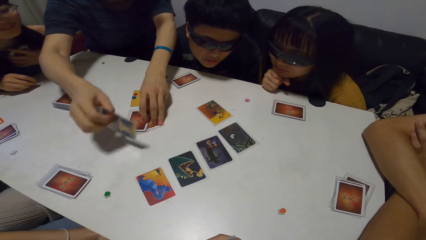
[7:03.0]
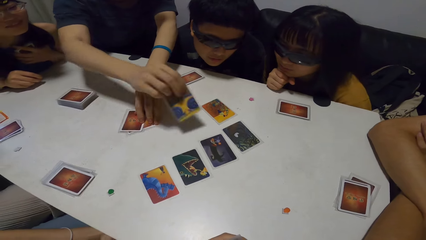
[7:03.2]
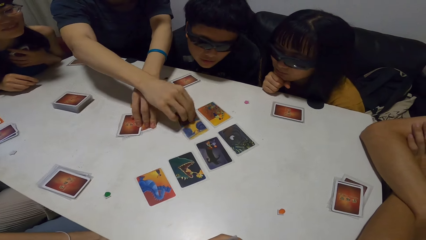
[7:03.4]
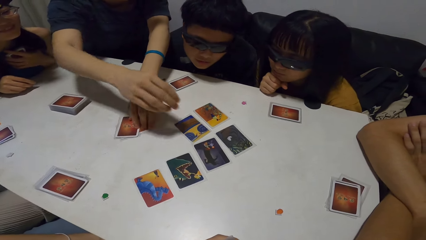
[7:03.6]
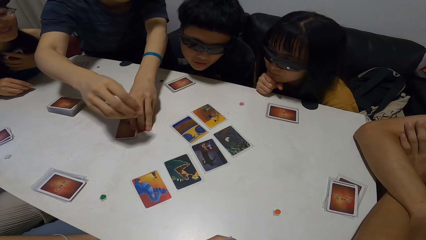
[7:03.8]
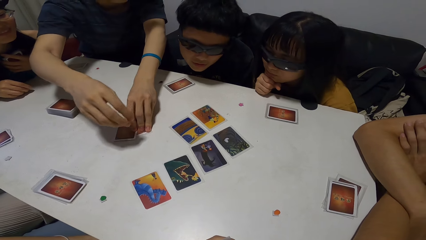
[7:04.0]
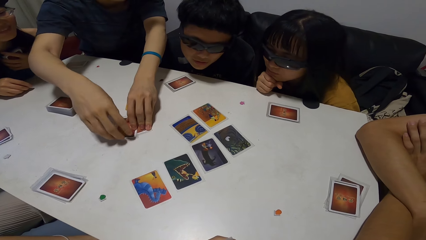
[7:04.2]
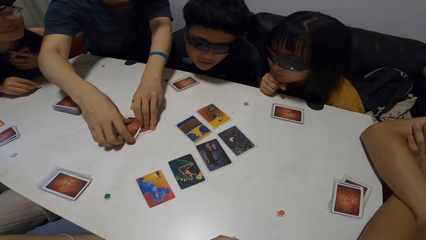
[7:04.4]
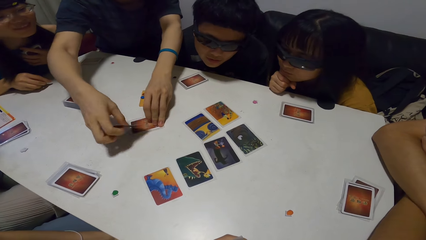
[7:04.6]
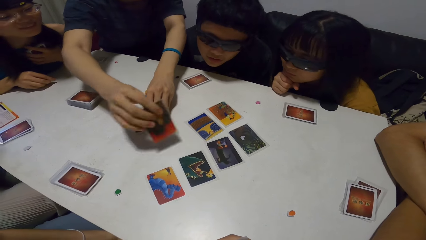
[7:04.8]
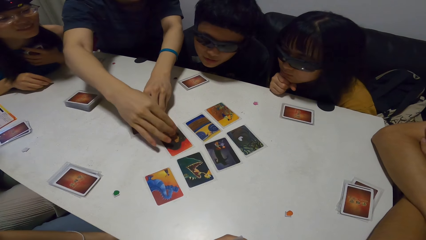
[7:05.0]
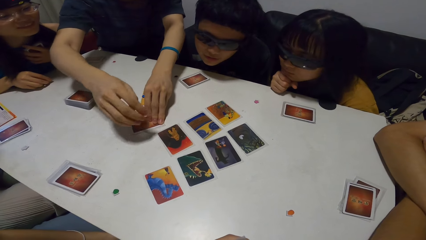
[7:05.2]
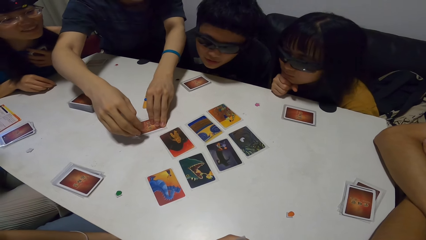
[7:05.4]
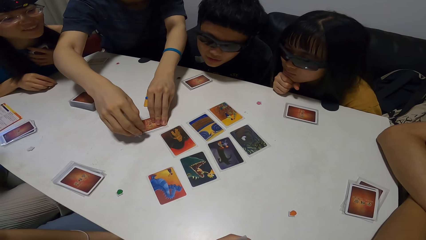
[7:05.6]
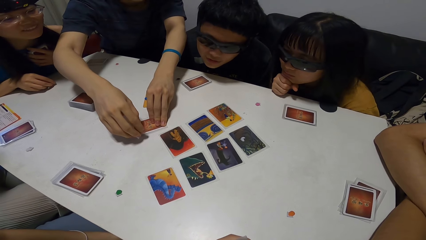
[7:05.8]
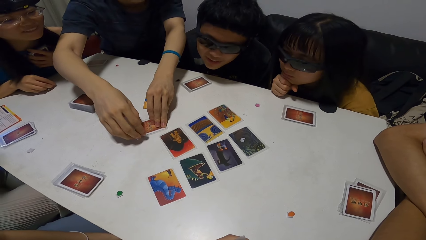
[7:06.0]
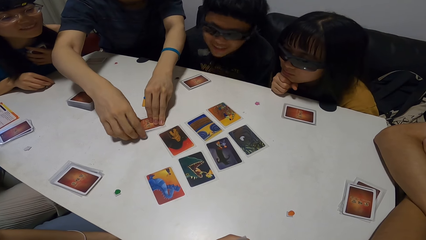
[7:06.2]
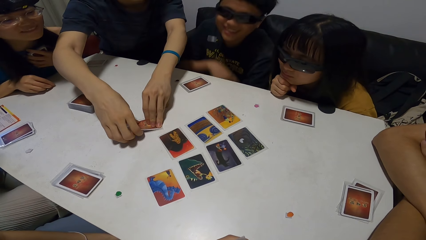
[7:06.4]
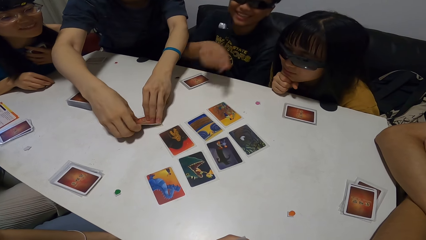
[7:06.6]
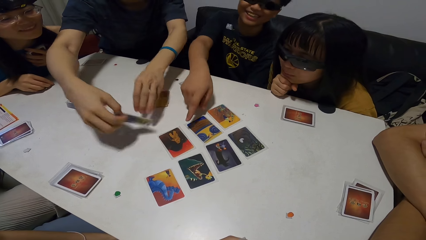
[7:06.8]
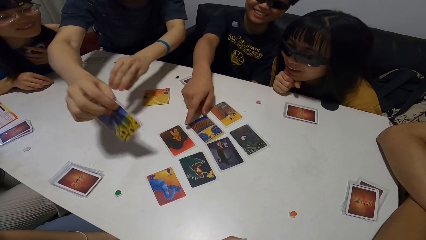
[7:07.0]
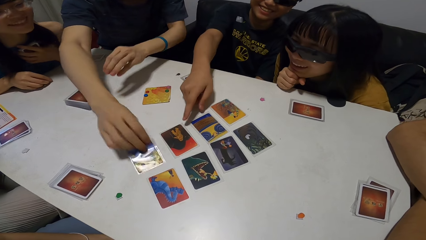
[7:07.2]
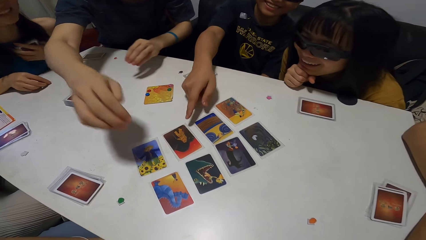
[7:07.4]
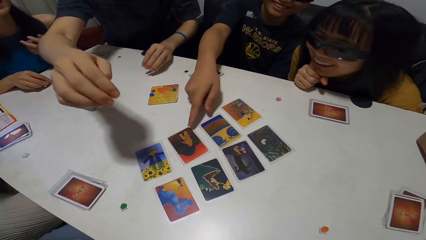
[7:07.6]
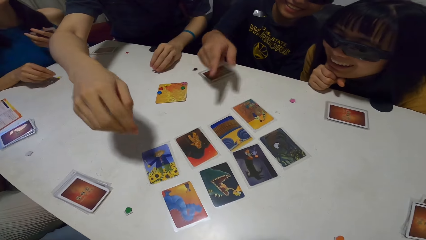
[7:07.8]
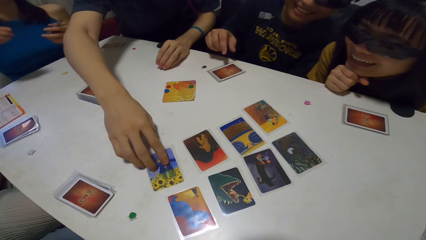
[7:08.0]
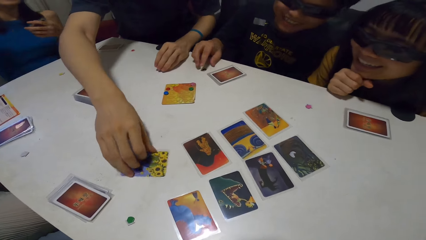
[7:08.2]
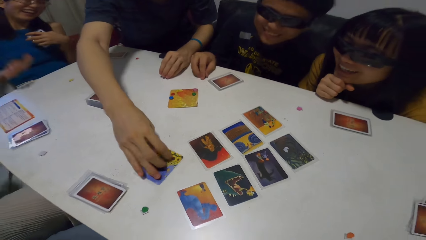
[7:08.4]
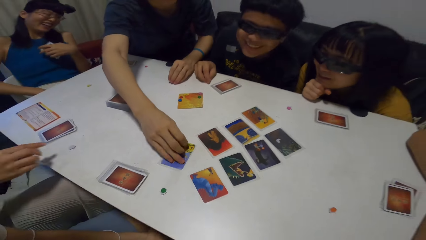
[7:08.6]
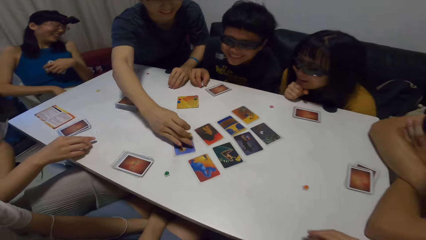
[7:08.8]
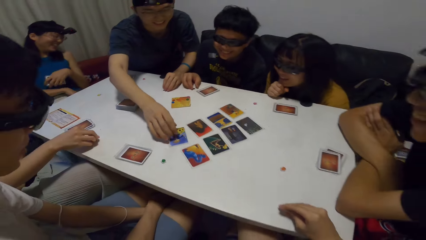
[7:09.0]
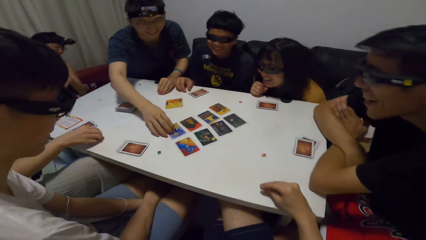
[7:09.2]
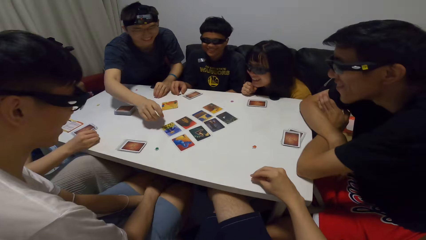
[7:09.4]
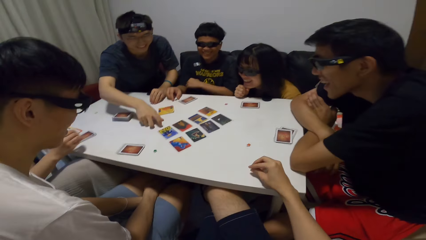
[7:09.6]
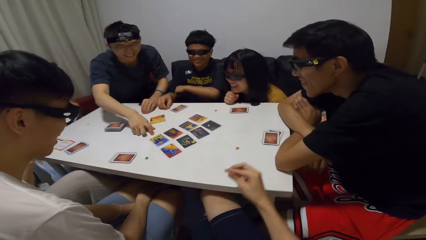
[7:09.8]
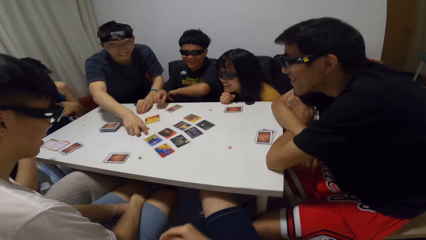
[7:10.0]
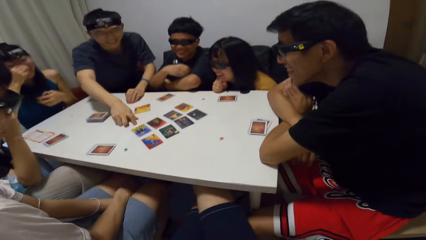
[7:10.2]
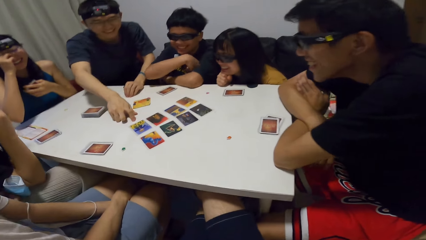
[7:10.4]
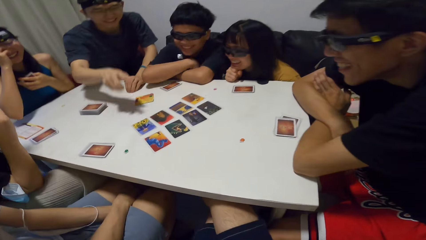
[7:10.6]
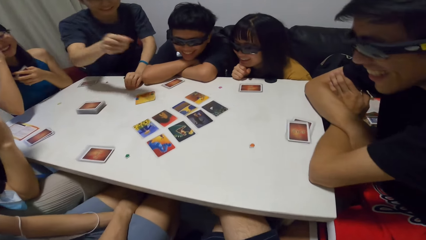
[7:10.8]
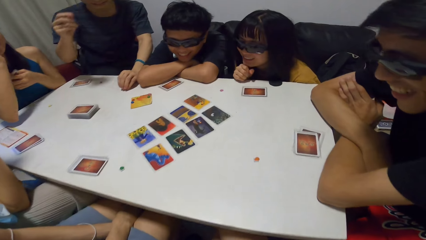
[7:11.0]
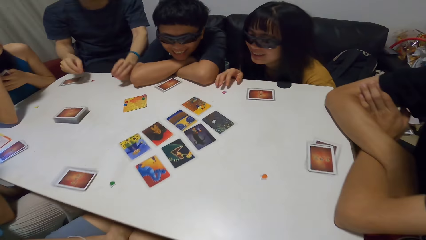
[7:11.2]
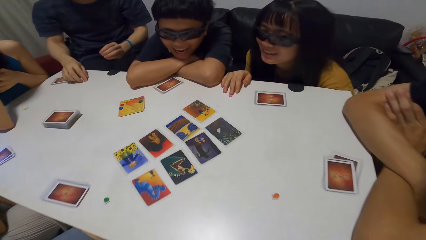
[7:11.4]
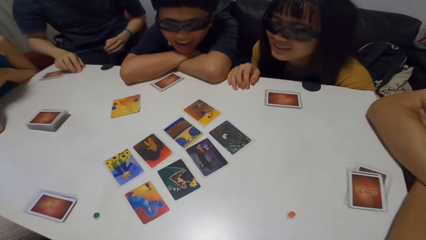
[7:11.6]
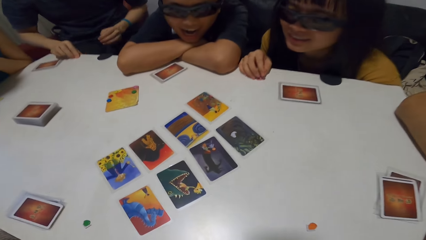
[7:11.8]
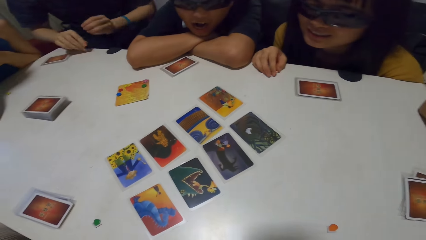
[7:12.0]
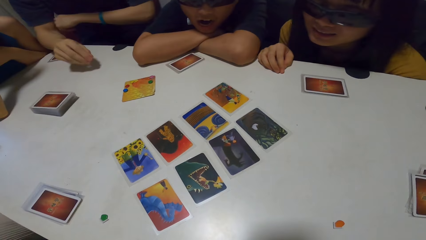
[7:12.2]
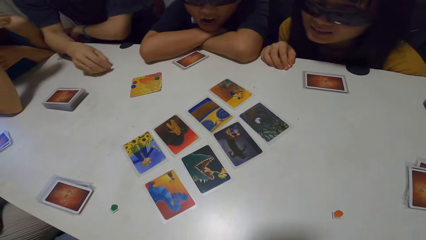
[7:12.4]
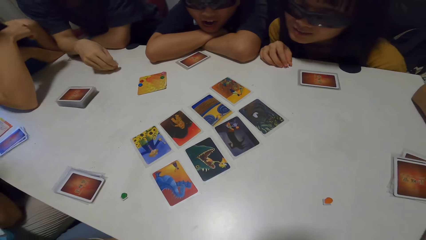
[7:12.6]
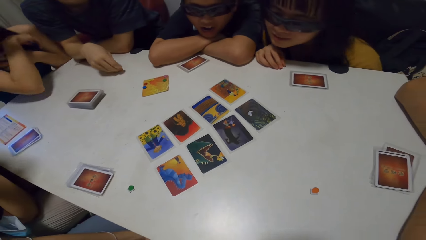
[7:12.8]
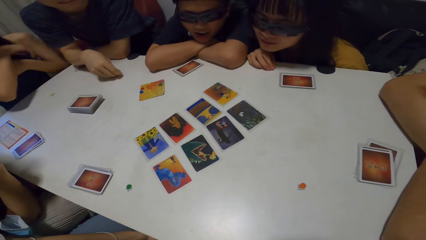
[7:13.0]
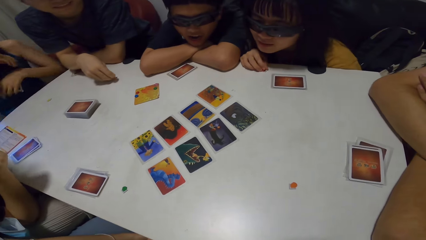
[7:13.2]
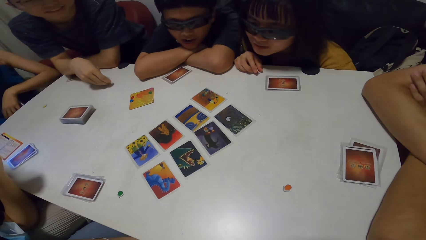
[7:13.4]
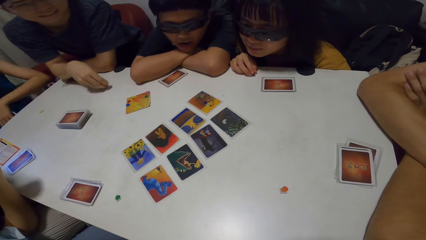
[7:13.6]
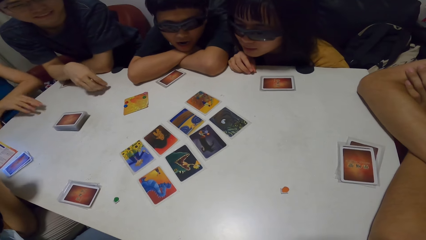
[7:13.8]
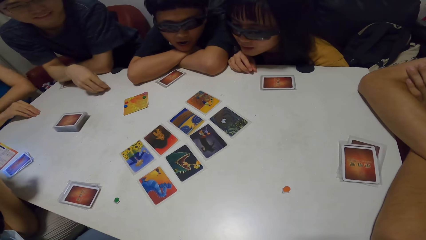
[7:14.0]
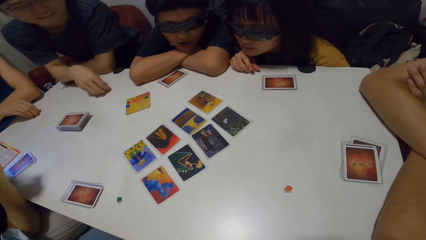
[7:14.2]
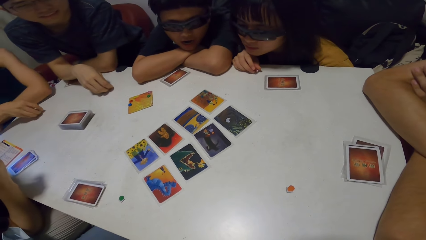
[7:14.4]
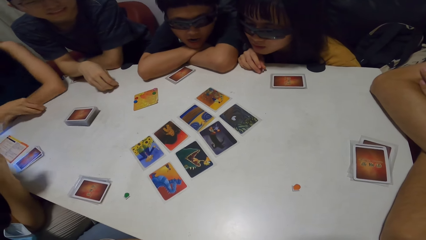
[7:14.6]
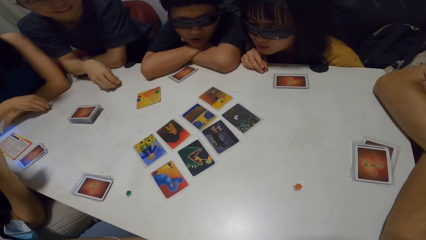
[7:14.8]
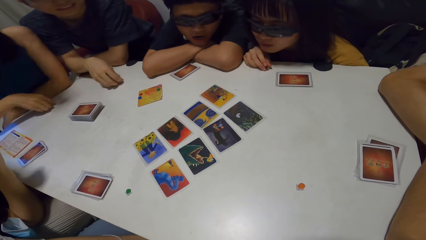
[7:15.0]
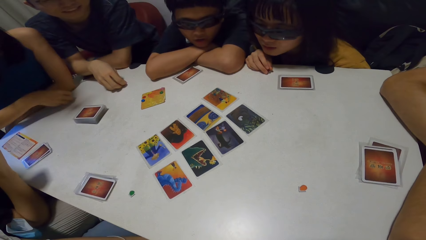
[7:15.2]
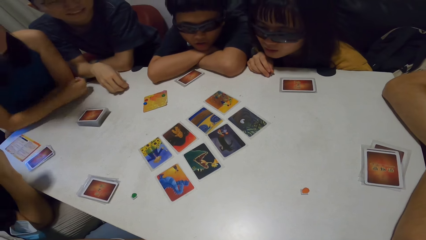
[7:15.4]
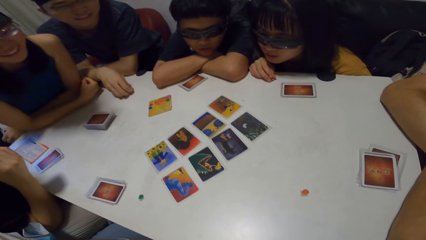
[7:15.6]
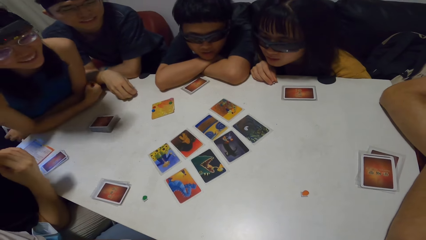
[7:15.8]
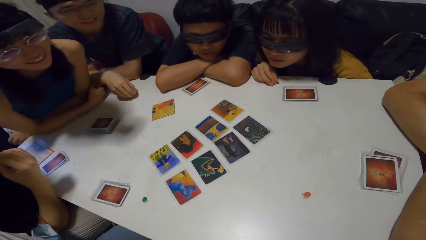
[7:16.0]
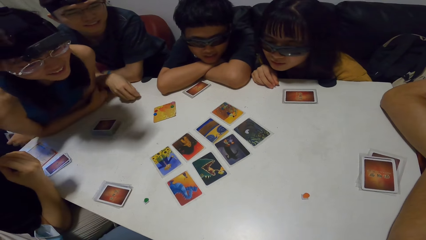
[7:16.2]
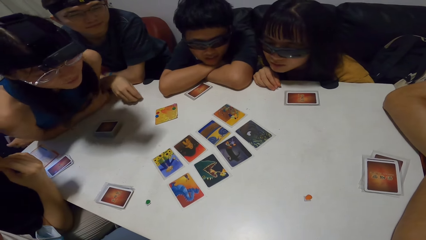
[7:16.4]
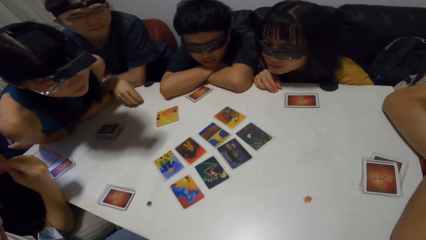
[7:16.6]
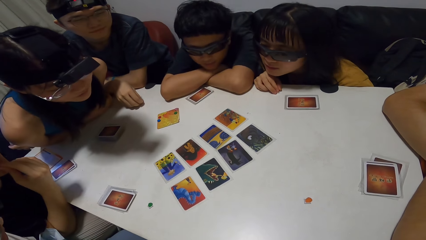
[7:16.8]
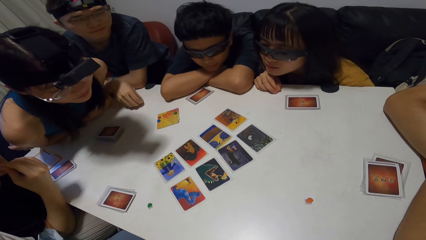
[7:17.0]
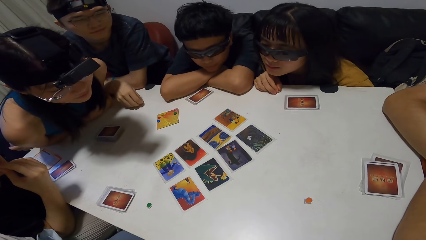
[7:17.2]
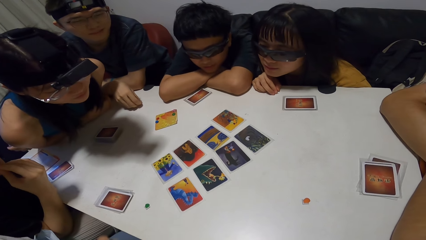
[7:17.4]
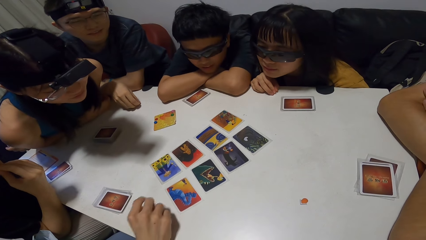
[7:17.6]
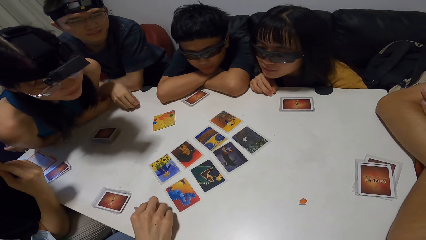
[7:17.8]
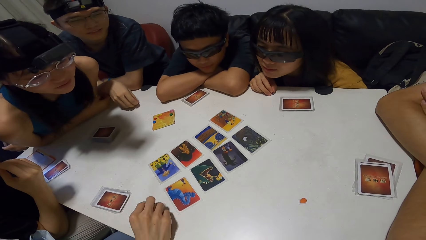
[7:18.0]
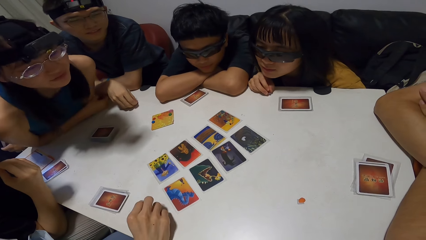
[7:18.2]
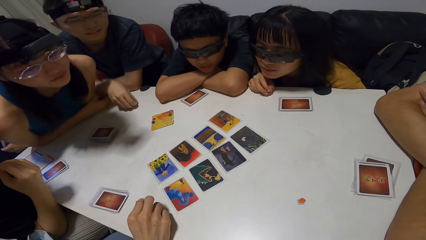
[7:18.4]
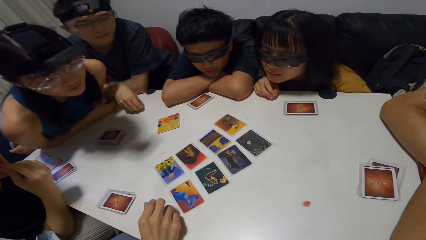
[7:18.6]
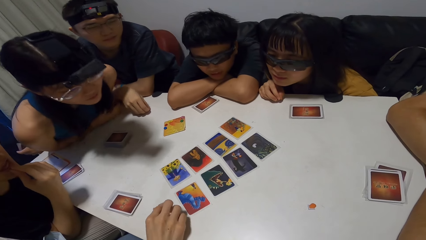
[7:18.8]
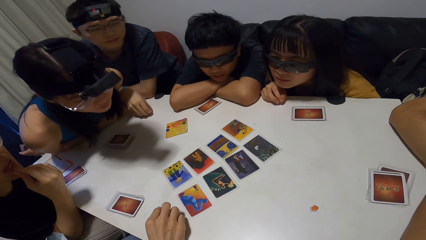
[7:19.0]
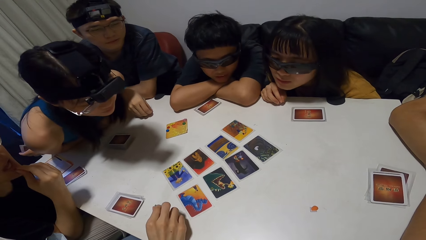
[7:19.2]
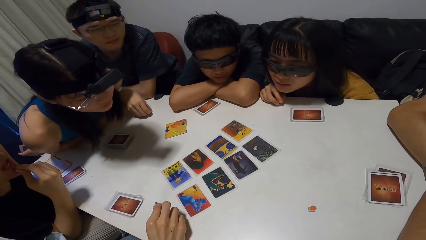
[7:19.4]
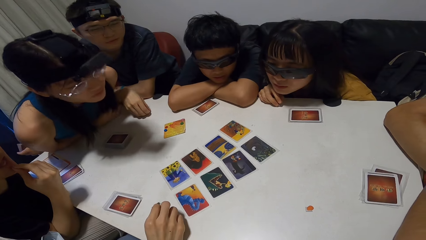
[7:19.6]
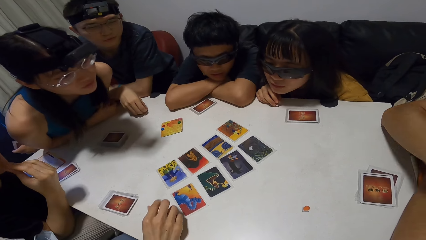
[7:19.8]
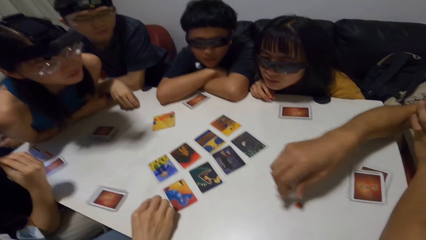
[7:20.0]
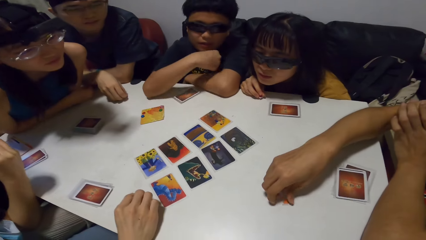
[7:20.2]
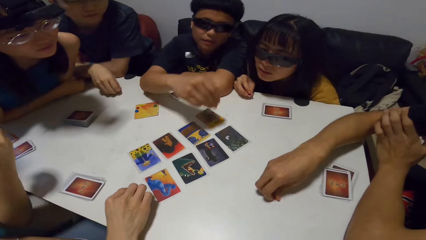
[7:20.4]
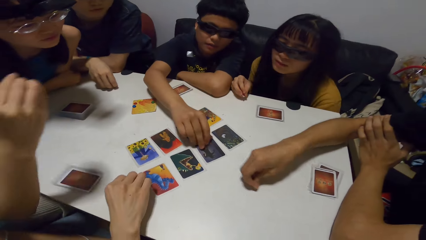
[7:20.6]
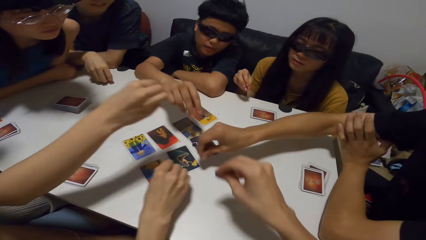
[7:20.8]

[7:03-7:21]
A man points at the cards. A person touches the table. Another person moves the card. A woman leans back. The camera wearer looks around the table. The woman leans forward. Another man stretches out. The woman leans forward. Another person picks up a dice. Yet another person picks up a dice.
